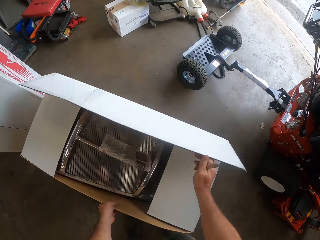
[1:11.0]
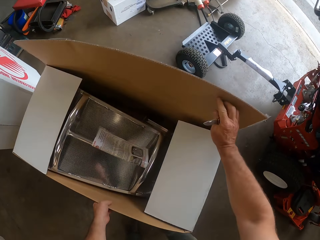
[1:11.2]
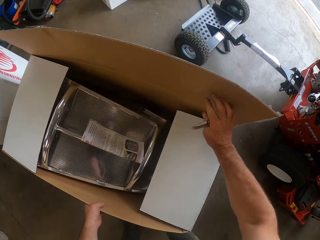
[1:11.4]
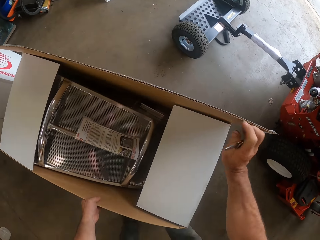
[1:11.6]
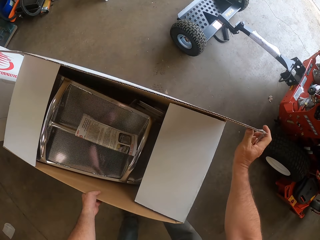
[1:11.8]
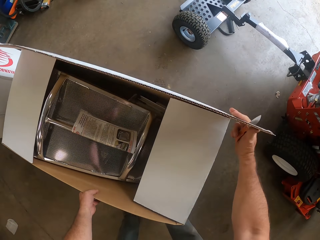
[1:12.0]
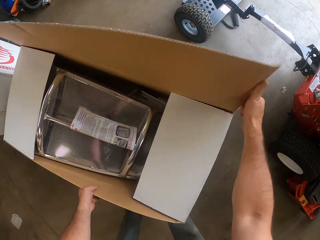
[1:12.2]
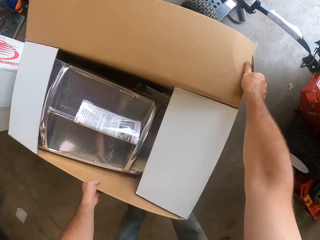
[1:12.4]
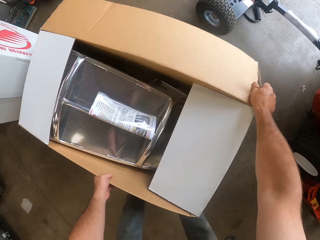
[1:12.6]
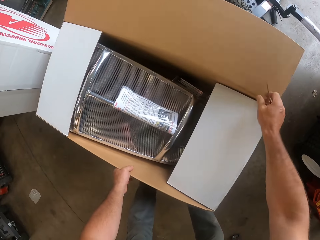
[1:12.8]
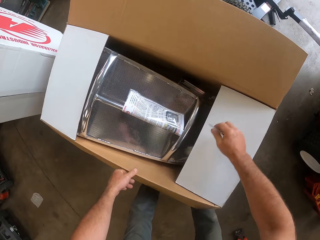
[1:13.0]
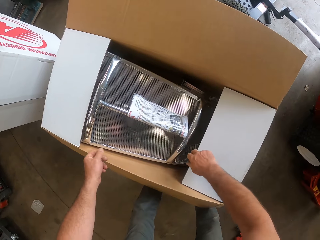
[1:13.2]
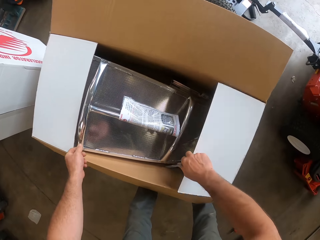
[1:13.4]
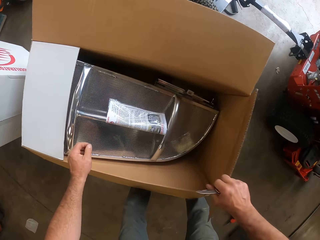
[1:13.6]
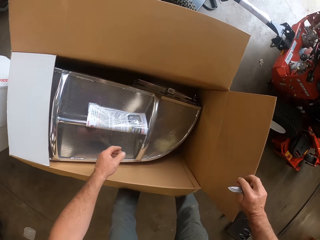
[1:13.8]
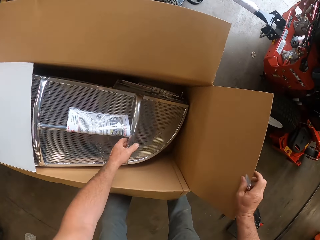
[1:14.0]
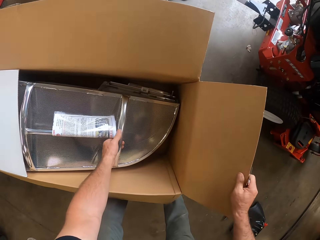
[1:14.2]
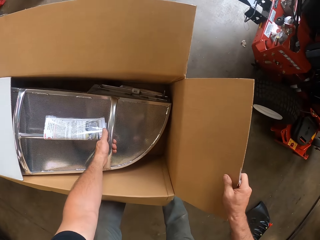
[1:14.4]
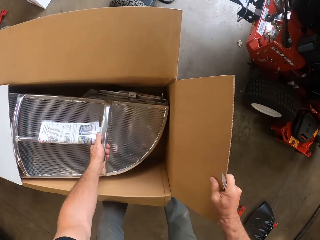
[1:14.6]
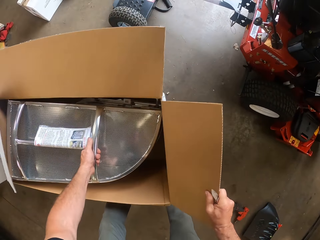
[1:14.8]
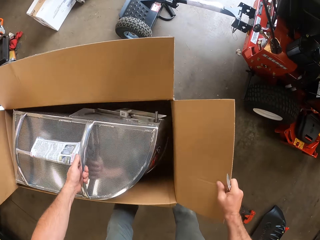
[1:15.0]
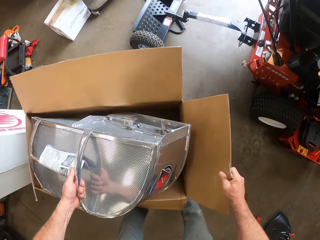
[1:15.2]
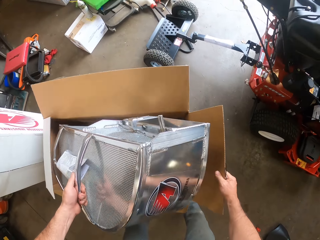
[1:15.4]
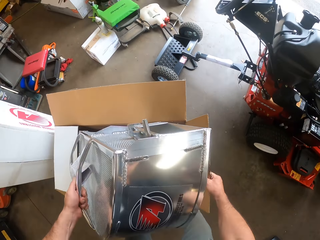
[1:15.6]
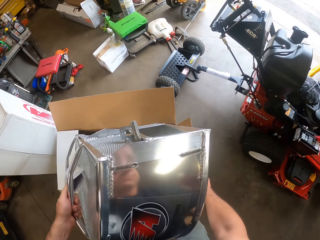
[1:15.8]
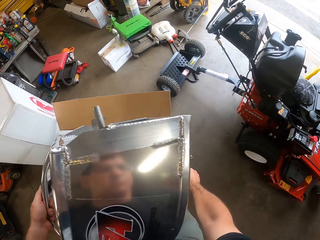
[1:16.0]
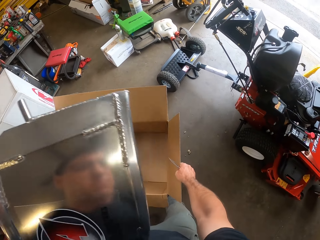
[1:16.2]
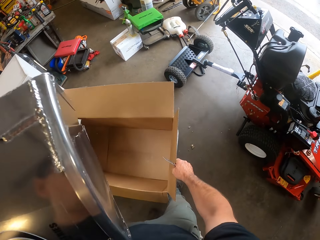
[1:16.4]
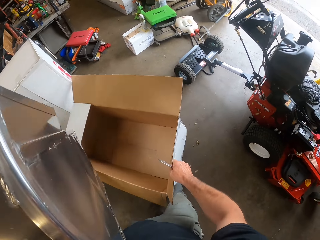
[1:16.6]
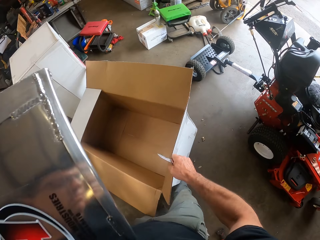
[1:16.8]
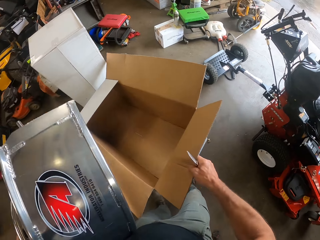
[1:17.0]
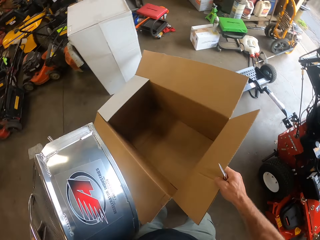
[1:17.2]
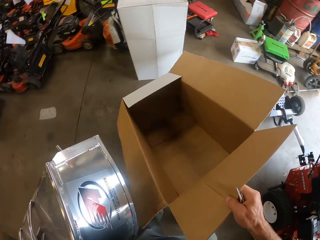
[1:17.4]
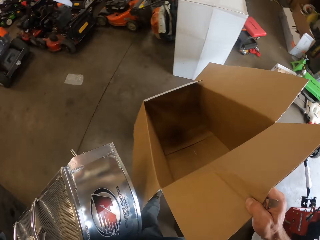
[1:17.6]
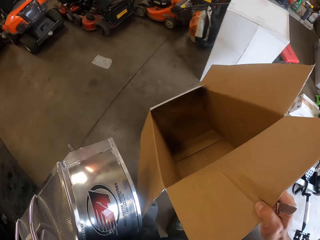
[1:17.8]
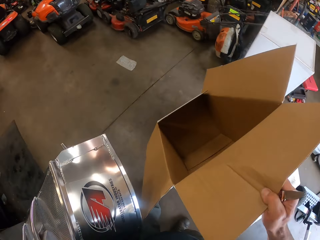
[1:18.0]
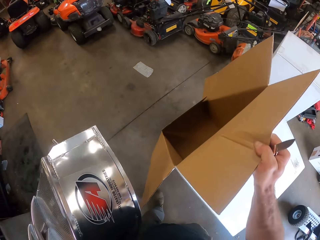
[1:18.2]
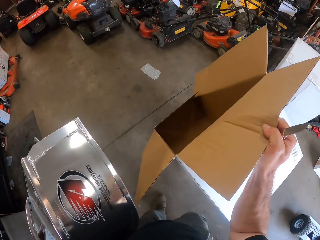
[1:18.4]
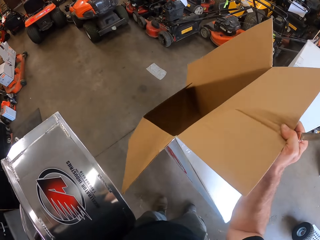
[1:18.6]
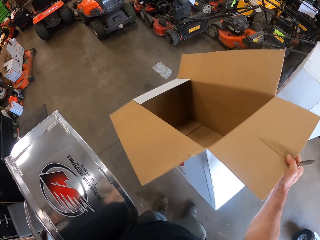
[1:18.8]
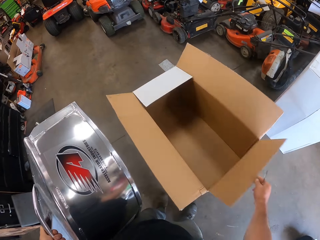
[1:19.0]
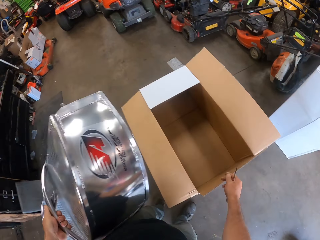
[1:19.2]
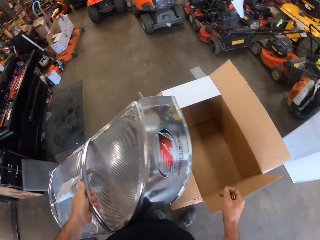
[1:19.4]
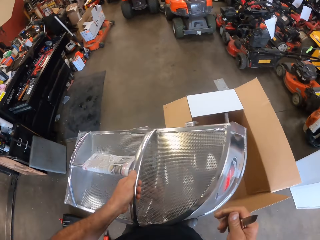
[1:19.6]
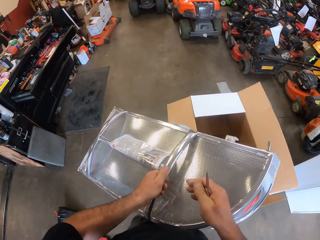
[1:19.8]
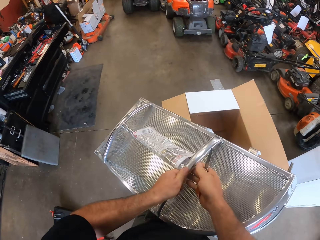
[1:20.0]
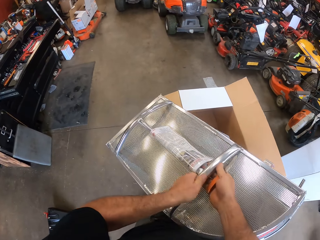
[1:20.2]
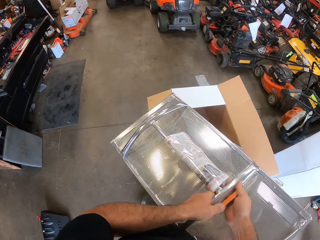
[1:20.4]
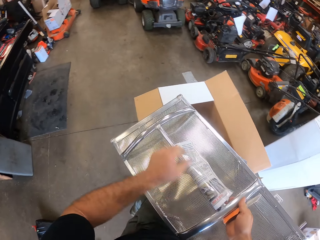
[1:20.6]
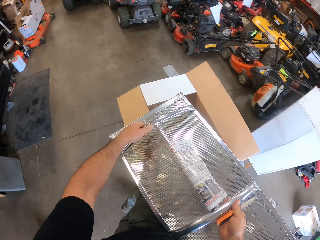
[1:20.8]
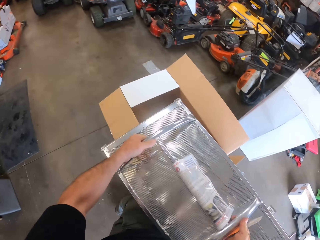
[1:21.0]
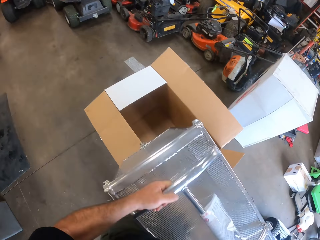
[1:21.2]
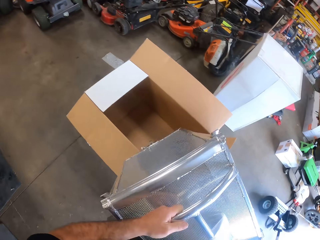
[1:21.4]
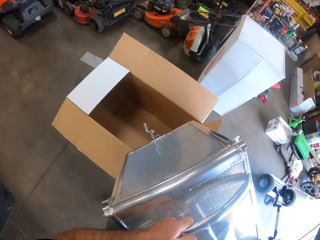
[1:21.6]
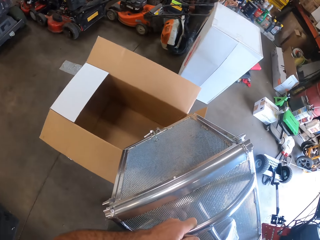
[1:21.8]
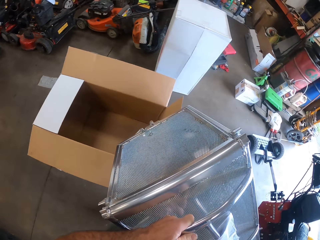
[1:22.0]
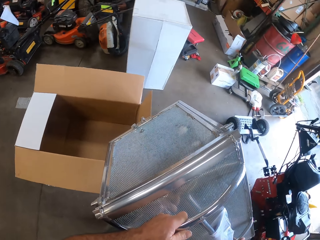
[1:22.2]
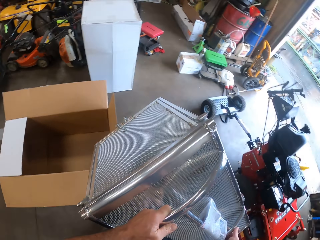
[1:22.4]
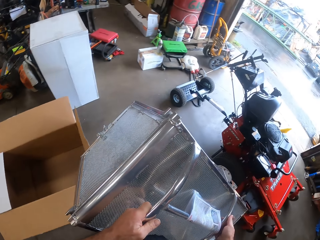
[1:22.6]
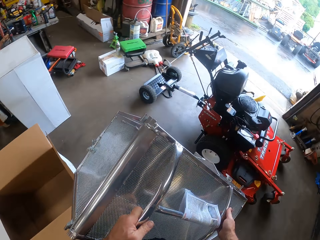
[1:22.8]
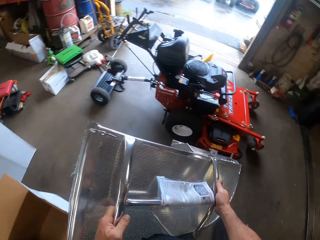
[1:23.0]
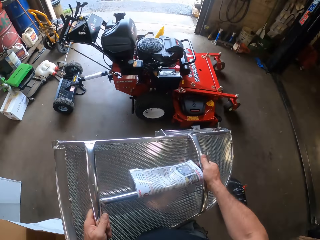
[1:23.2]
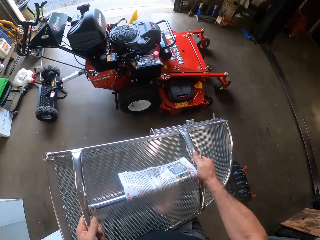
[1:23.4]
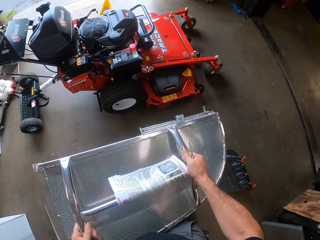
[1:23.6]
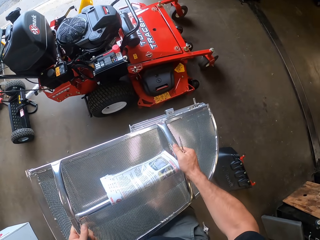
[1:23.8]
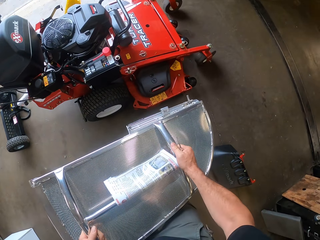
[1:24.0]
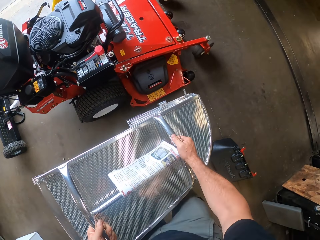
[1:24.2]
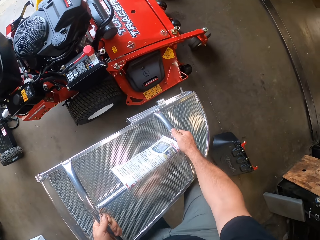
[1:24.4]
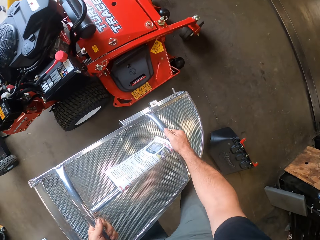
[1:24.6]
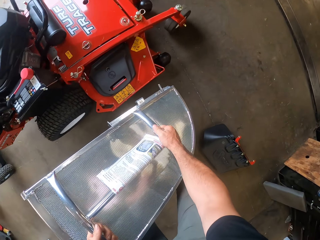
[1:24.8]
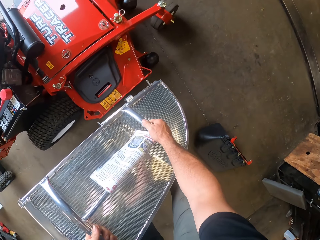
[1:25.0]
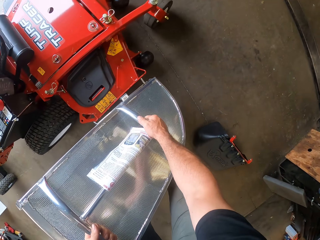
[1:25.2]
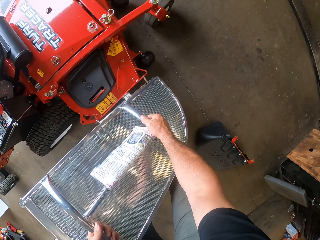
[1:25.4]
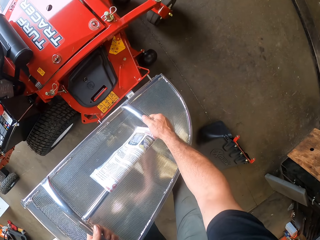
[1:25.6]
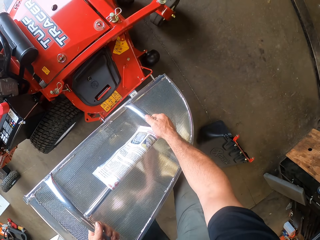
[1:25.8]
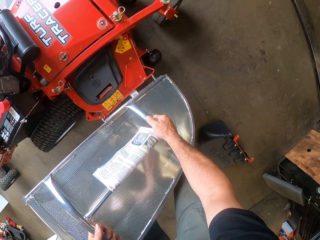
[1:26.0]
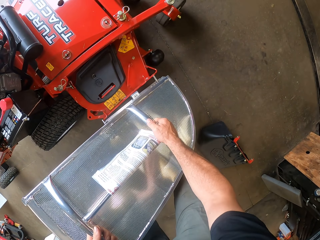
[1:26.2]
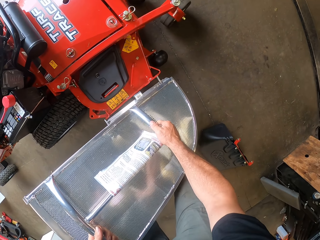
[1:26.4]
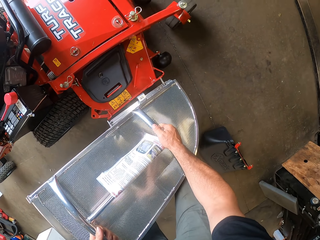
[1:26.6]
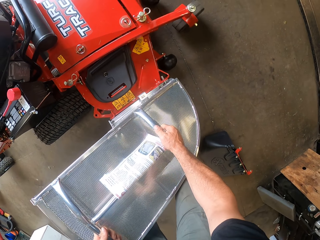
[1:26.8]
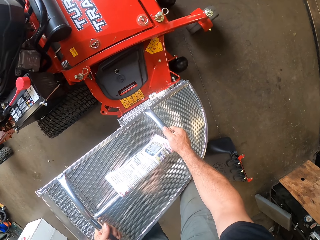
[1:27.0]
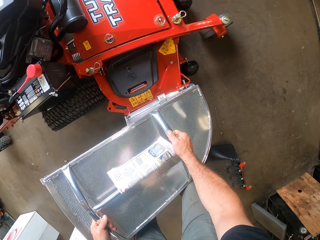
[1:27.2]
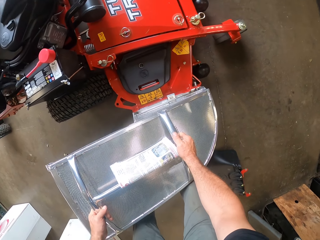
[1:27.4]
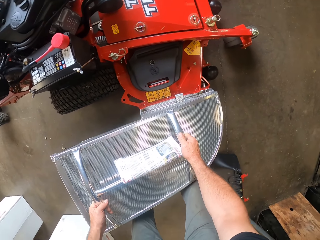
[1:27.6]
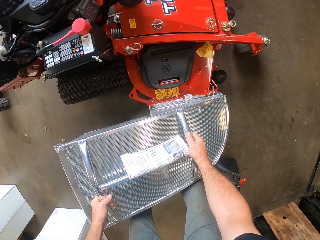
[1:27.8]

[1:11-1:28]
The camera wearer brings out a harvest basket or debris collector from the package with his left hand. He lifts the empty pack with his right hand. He drops the empty pack in his right hand on the floor. He passes the harvest basket from his left hand to his right hand. He carries the harvest basket with both hands. He attaches the debris collector on the lawn mower.

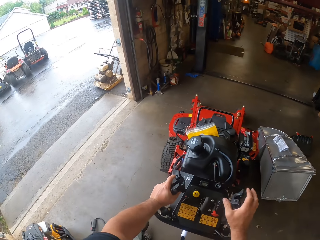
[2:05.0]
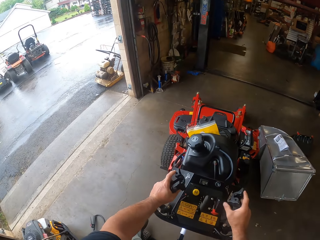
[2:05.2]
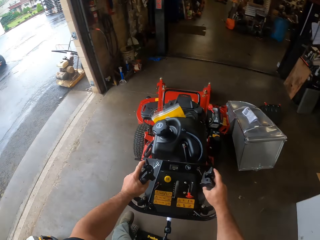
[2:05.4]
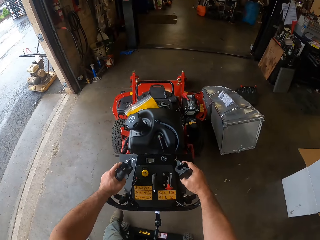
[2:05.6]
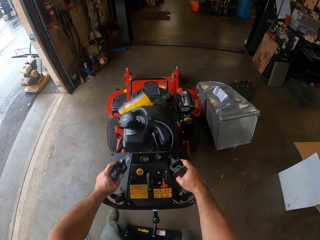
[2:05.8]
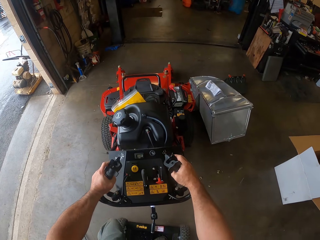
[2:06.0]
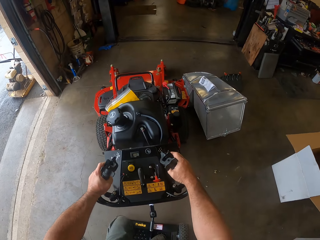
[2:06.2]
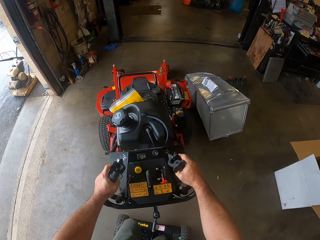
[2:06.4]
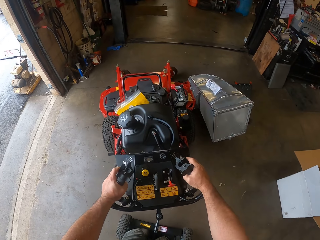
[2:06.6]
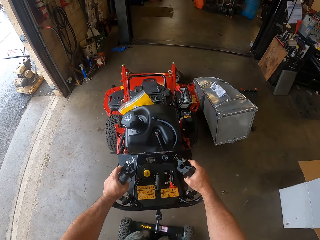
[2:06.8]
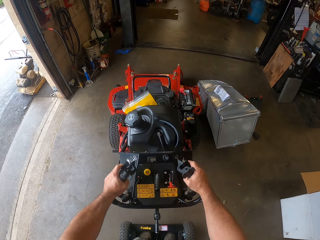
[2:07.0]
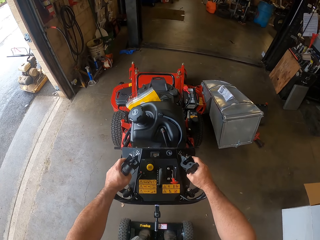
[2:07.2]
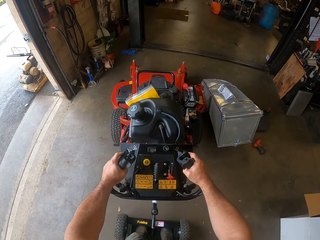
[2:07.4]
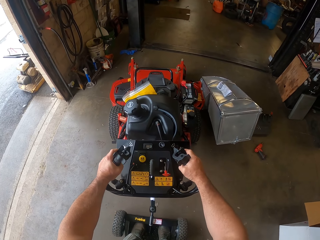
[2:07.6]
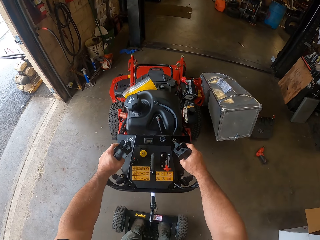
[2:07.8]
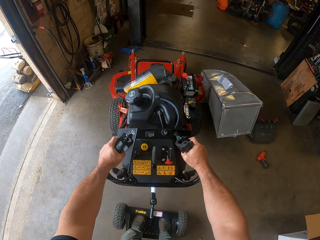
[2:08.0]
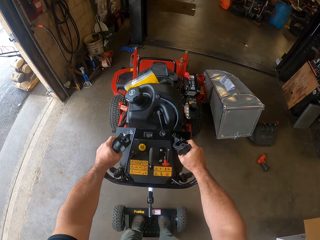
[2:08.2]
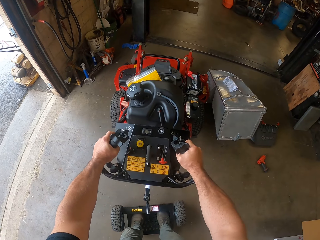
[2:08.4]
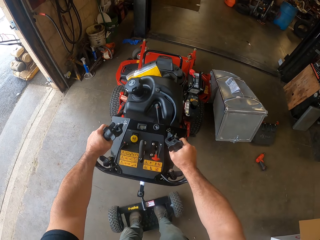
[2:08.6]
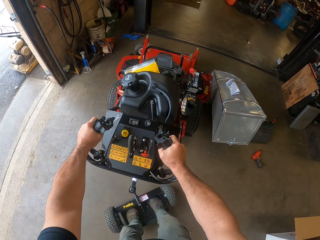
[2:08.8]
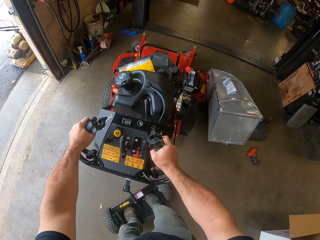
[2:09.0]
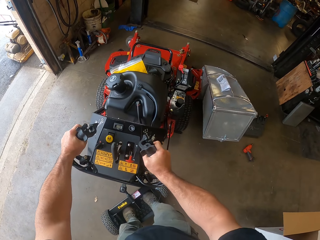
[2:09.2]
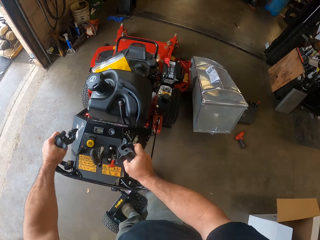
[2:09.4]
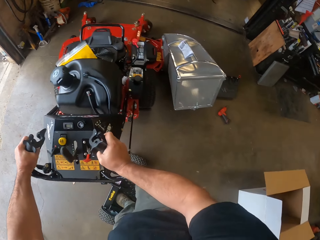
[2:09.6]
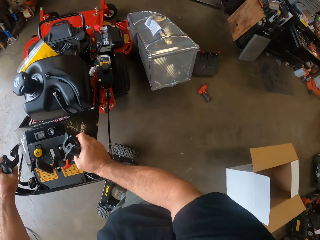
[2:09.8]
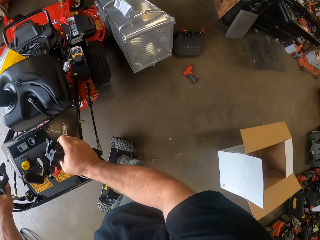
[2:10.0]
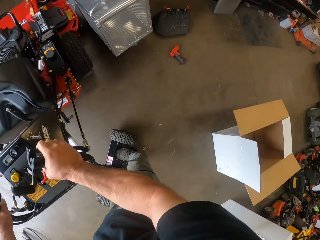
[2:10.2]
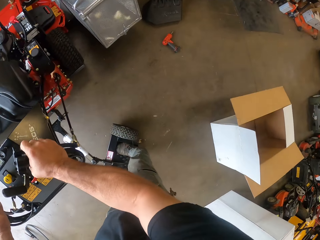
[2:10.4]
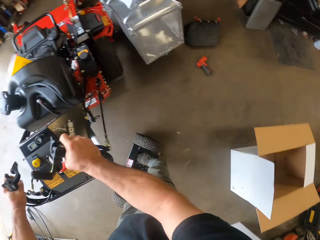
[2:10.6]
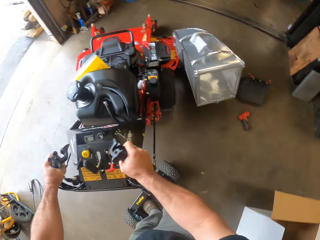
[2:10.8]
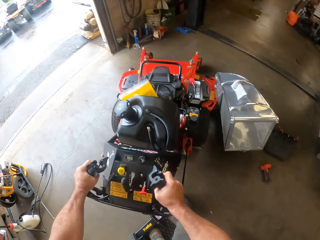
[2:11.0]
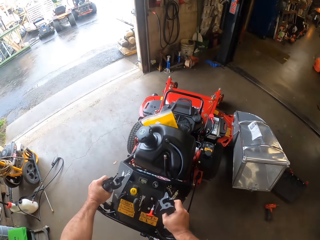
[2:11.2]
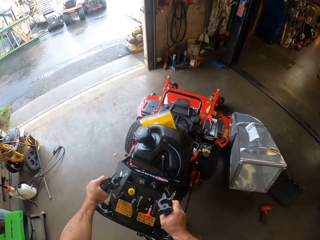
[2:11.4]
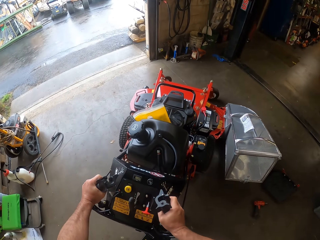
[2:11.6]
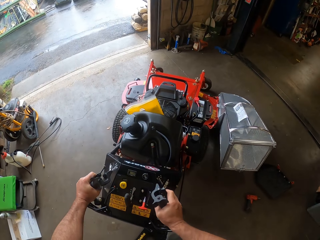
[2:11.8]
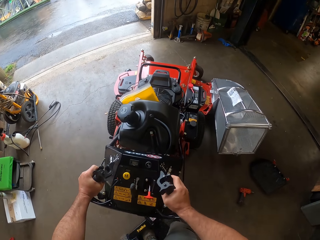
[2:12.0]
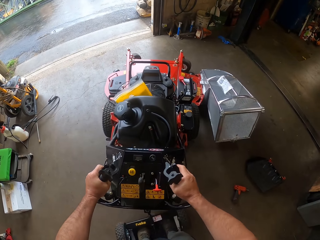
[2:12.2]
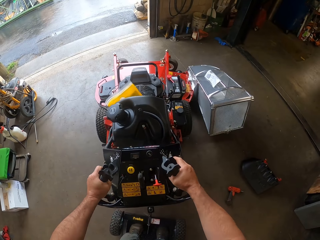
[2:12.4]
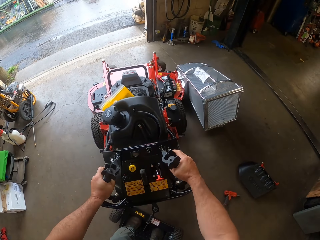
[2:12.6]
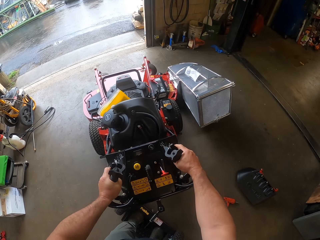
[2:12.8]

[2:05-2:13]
The camera wearer drives the lawn mower. They turn the lawn mower.
